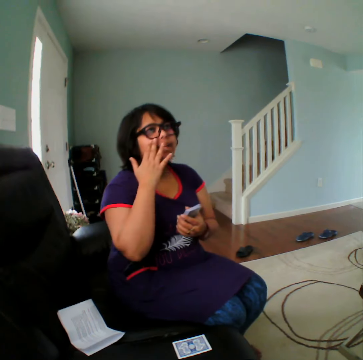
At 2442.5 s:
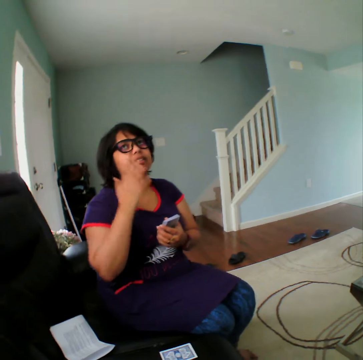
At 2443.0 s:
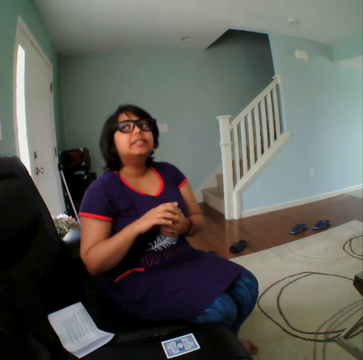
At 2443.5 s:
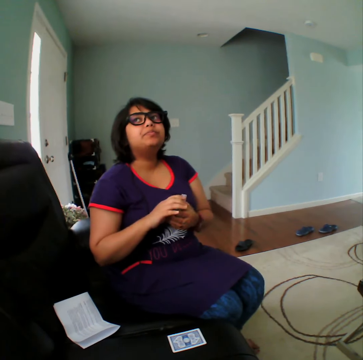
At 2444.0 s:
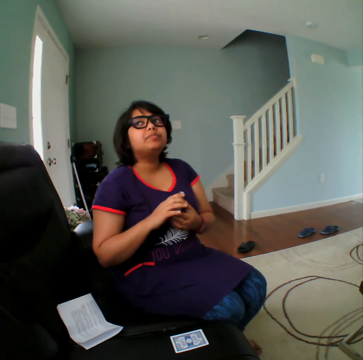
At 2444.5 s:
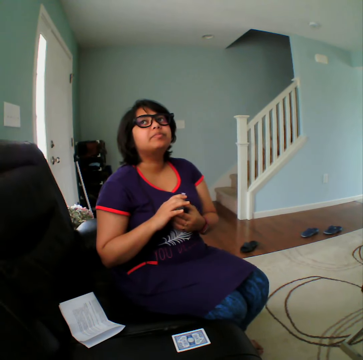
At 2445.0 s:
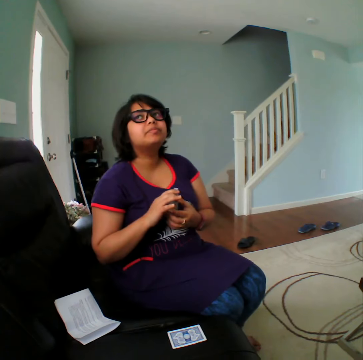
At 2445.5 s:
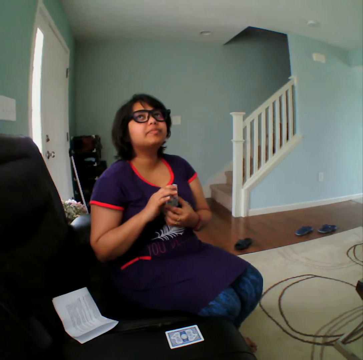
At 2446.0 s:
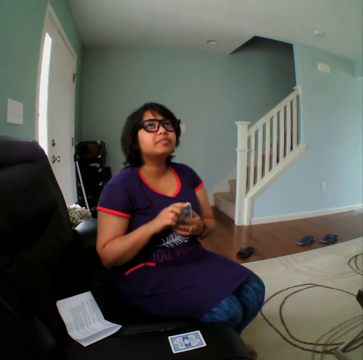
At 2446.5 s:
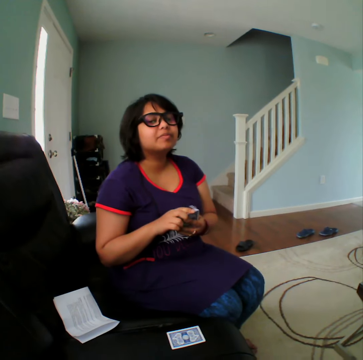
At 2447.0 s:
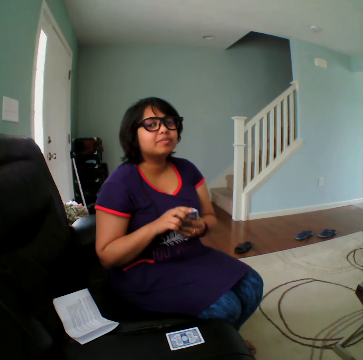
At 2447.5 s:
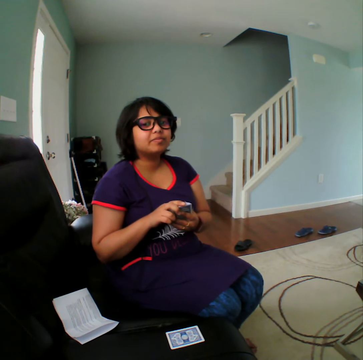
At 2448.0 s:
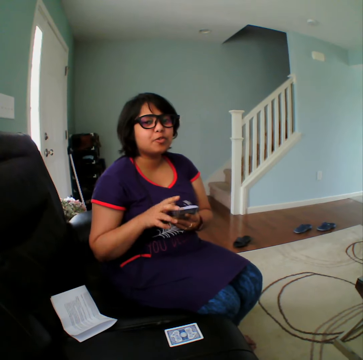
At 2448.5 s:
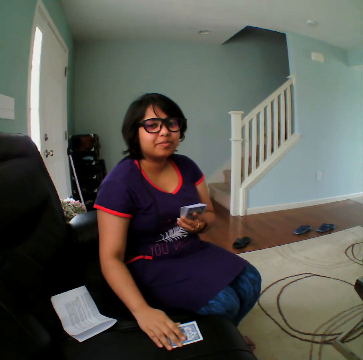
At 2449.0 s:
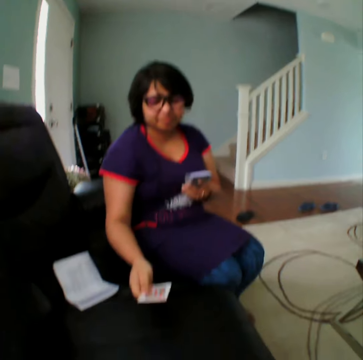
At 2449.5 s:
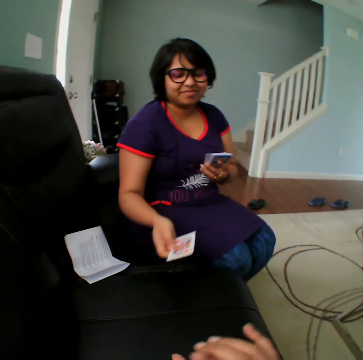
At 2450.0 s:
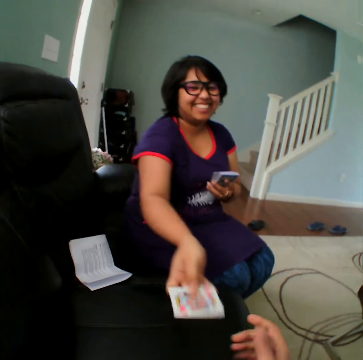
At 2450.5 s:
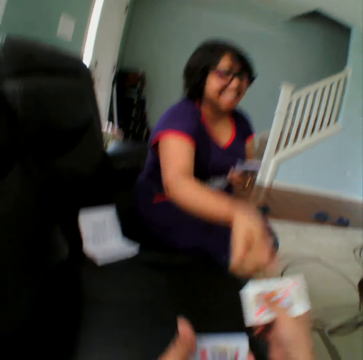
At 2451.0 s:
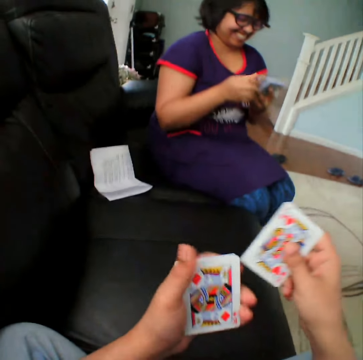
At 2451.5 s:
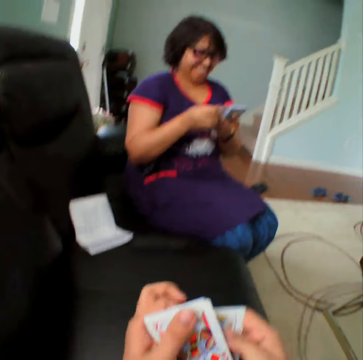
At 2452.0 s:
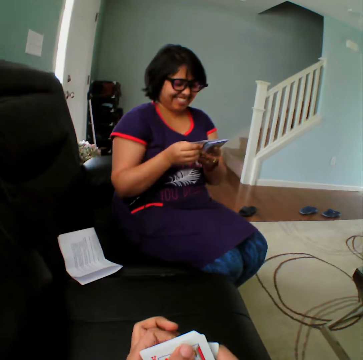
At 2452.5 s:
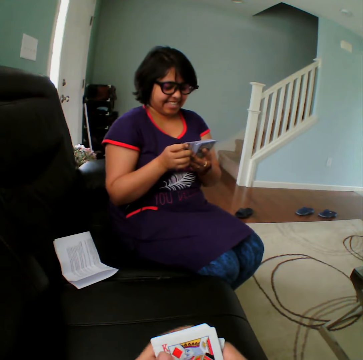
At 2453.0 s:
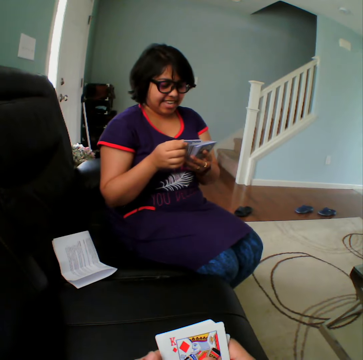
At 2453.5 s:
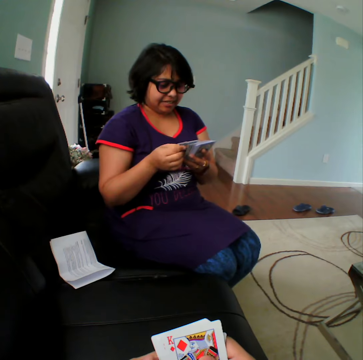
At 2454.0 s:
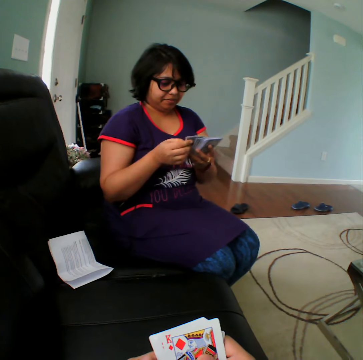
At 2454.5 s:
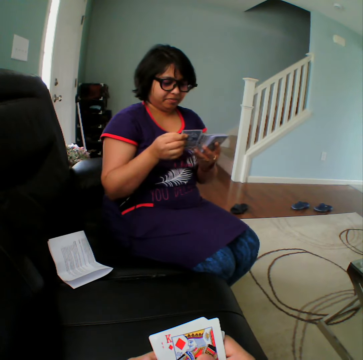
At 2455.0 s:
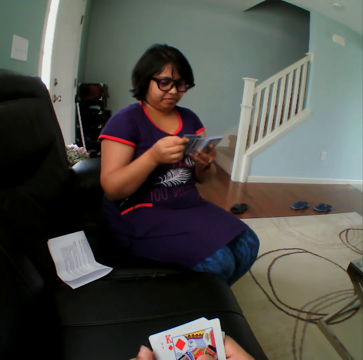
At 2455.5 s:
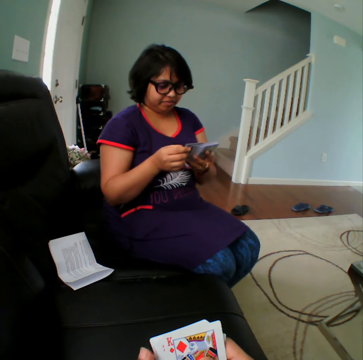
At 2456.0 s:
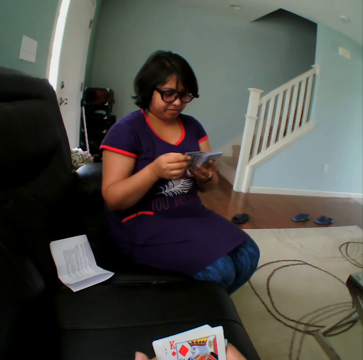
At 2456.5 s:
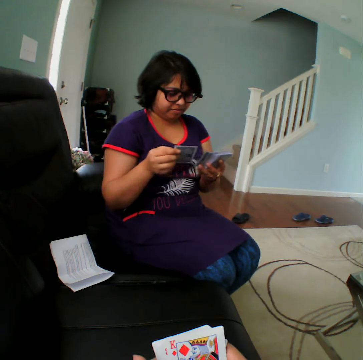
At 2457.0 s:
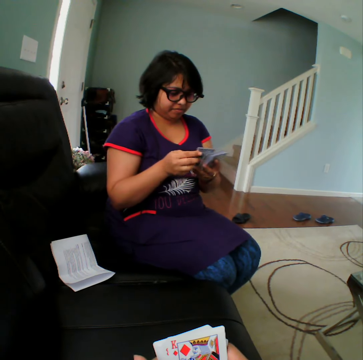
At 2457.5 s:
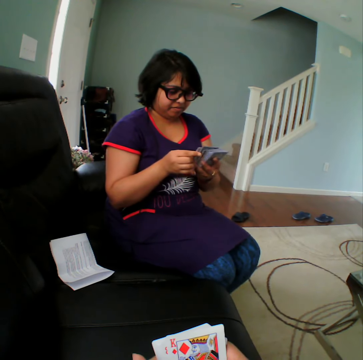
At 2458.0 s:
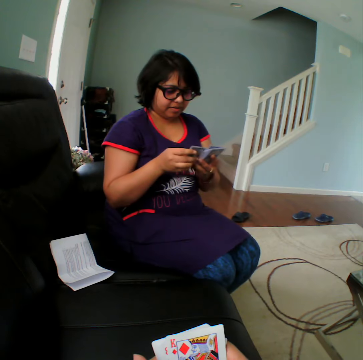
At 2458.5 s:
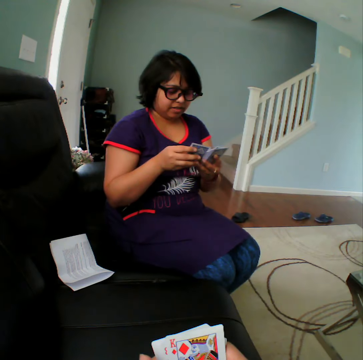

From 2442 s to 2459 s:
A person picks the card, turns the card, and gives the card to a man. The person selects the cards.

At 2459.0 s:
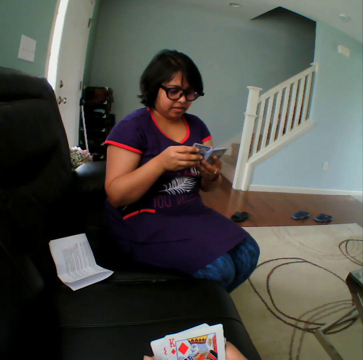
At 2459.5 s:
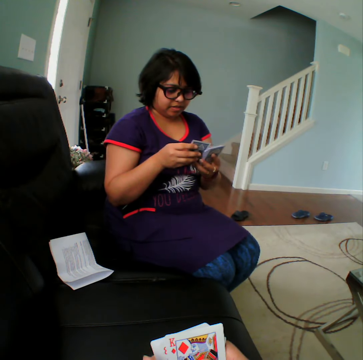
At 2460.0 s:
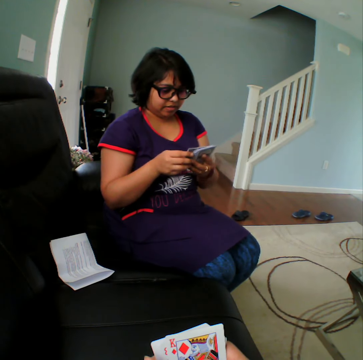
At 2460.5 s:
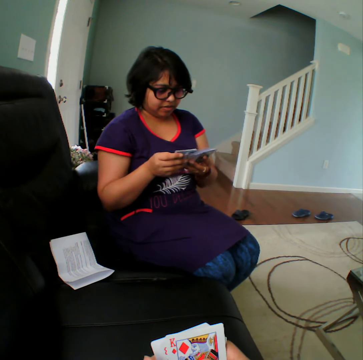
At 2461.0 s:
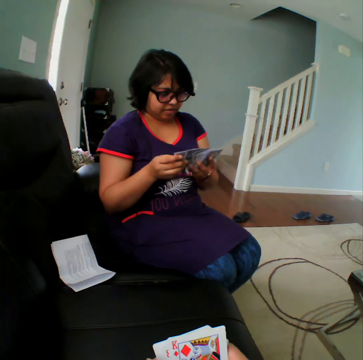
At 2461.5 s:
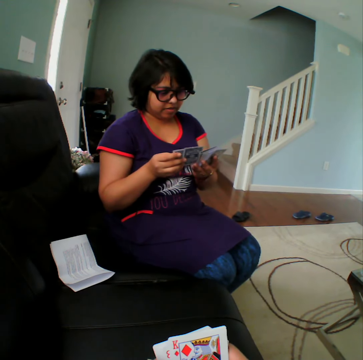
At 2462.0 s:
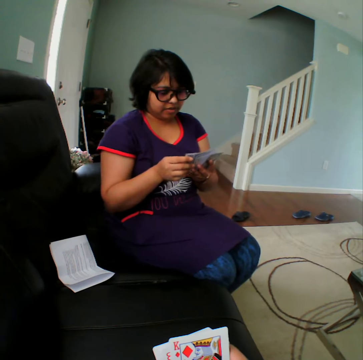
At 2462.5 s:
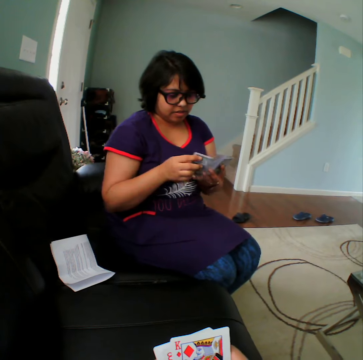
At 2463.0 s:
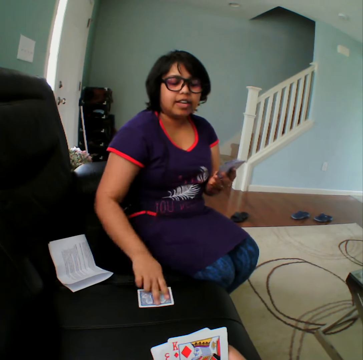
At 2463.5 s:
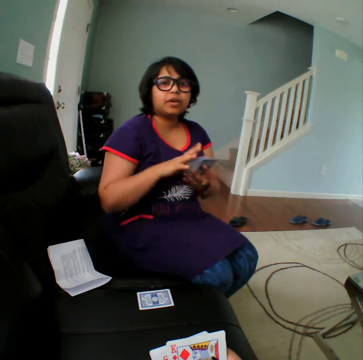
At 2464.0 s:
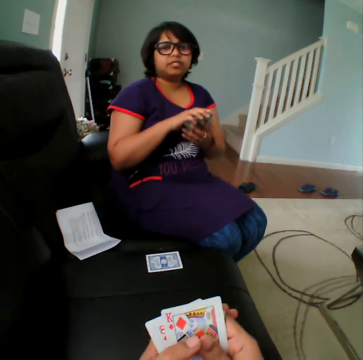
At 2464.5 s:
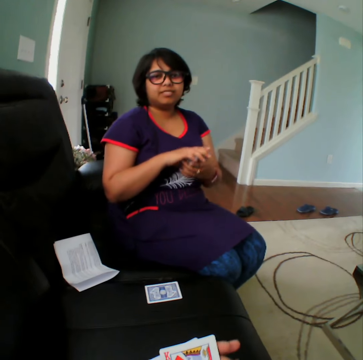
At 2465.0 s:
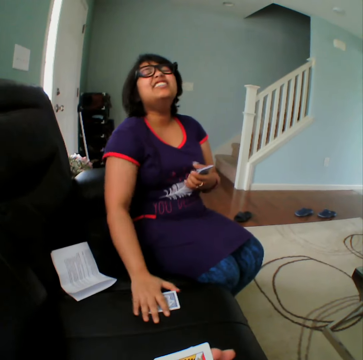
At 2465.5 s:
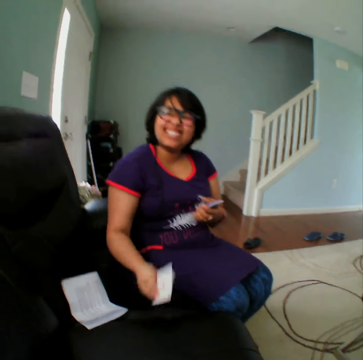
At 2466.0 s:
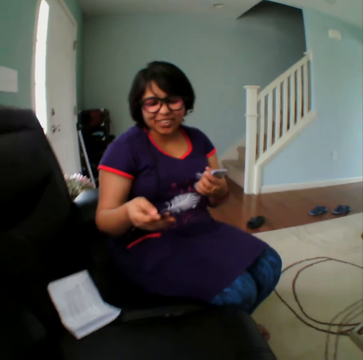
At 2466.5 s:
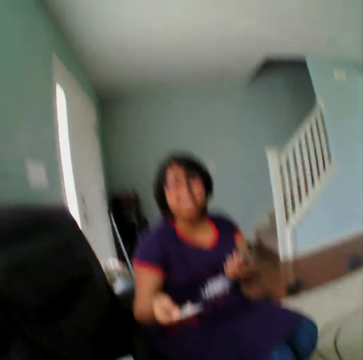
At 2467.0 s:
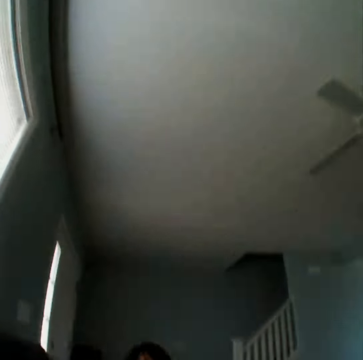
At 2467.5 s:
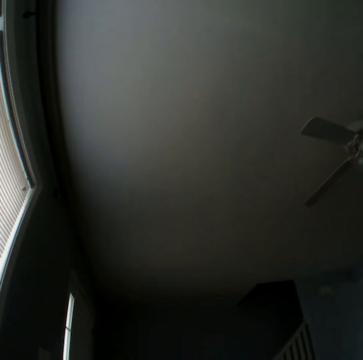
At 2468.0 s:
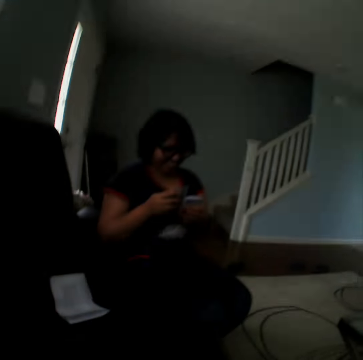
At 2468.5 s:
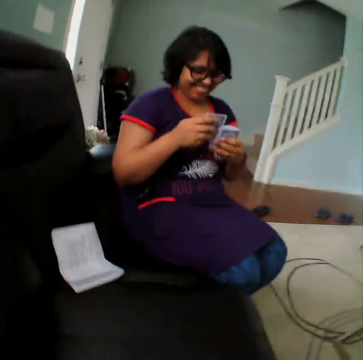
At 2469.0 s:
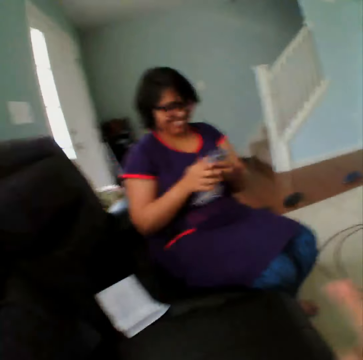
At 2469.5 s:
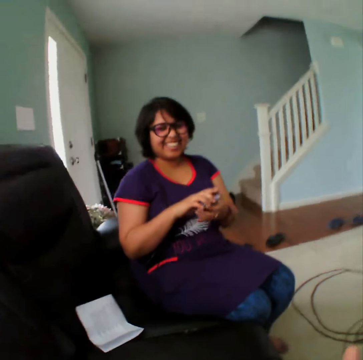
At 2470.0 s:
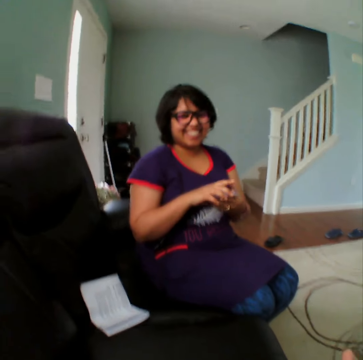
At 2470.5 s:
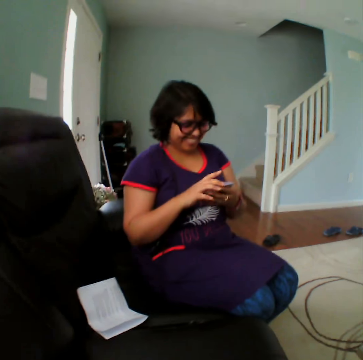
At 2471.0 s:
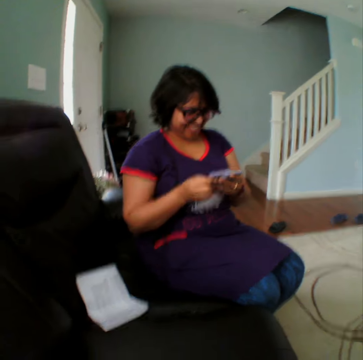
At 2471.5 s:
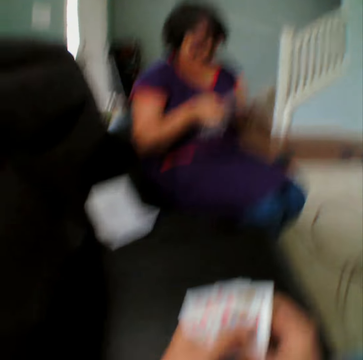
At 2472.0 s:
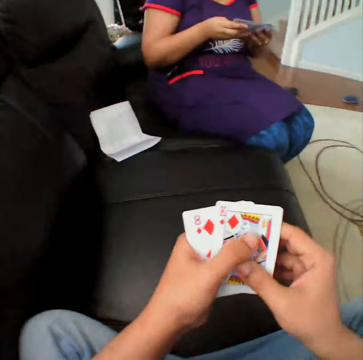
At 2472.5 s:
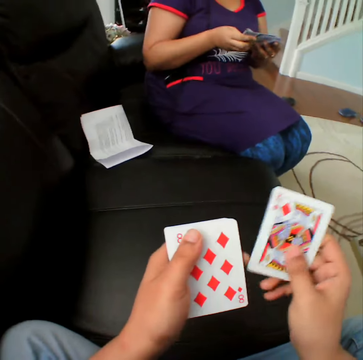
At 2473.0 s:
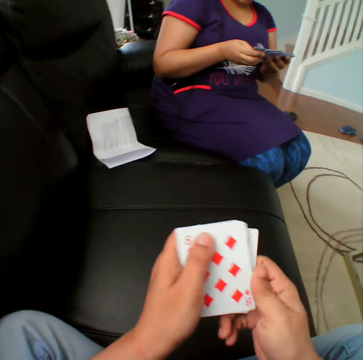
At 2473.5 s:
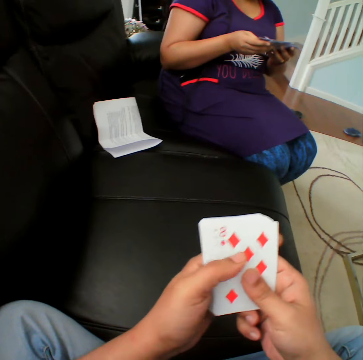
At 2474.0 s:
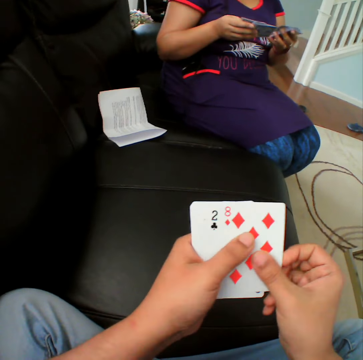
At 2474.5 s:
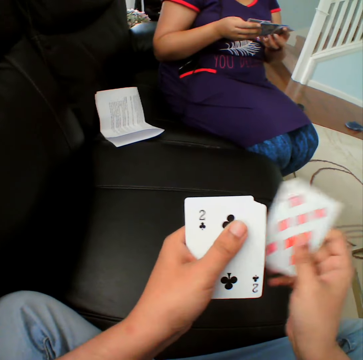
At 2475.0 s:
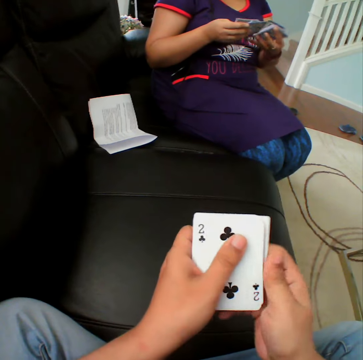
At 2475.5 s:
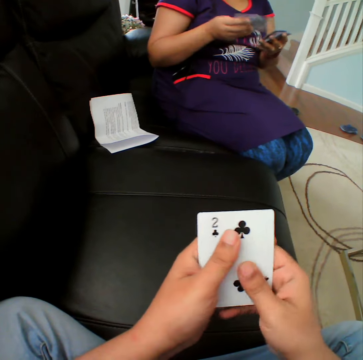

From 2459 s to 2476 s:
A woman picks the card and puts the card down. The camera wearer places the card in the couch. The woman picks the card, turns the card, and takes the card. The camera wearer converses with the woman. They select the cards and shuffle the card.

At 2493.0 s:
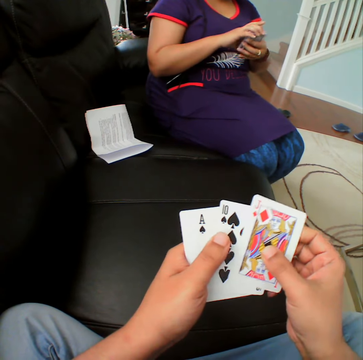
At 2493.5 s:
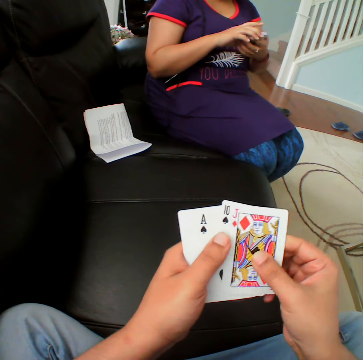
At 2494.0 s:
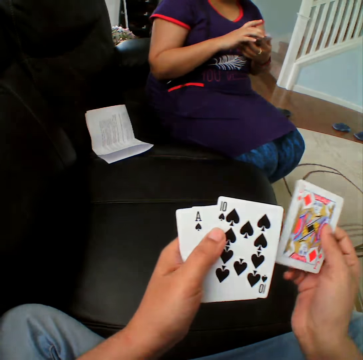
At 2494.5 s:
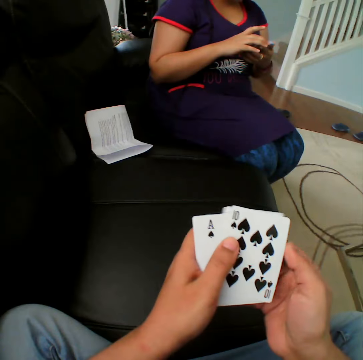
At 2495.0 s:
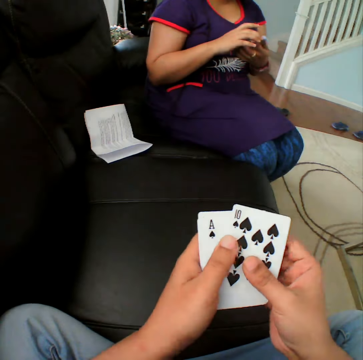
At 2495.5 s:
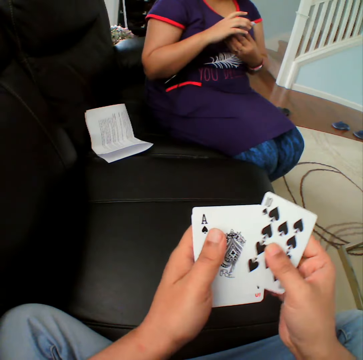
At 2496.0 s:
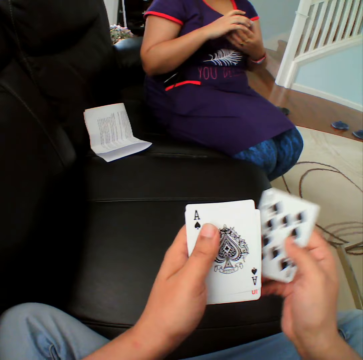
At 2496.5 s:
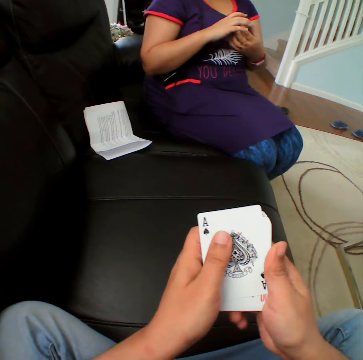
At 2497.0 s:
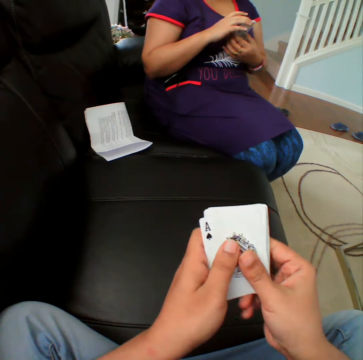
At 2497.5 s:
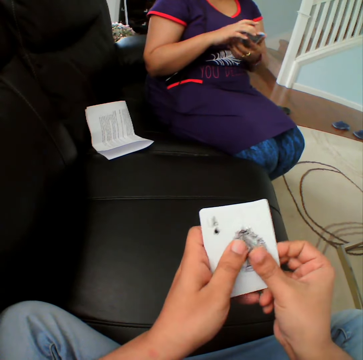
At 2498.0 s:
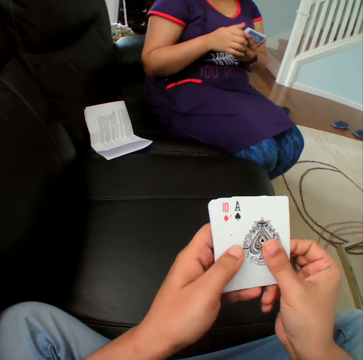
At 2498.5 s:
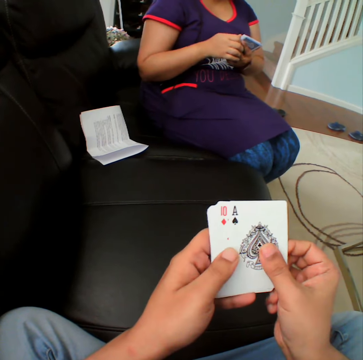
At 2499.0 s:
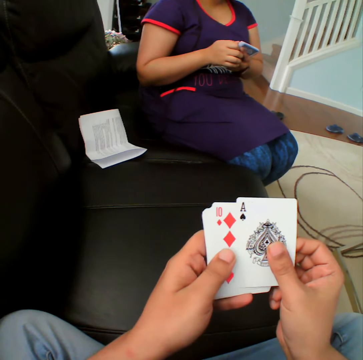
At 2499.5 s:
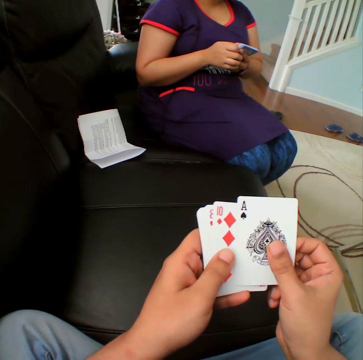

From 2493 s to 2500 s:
The camera wearer shuffles the cards.
